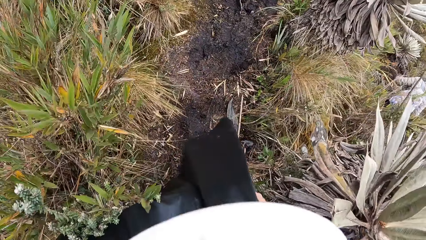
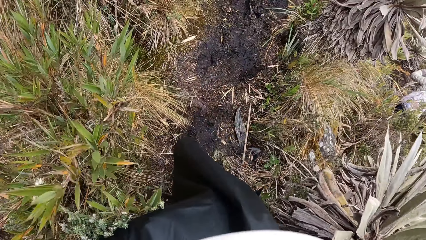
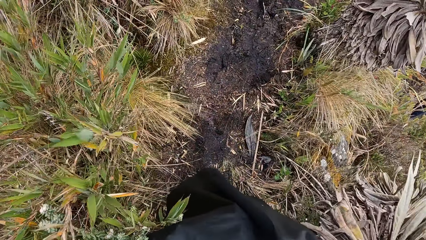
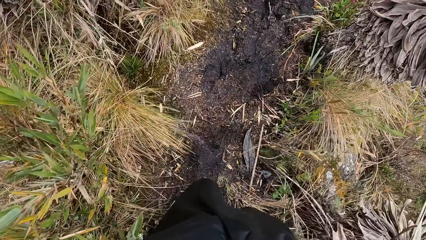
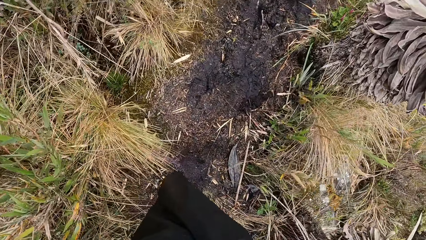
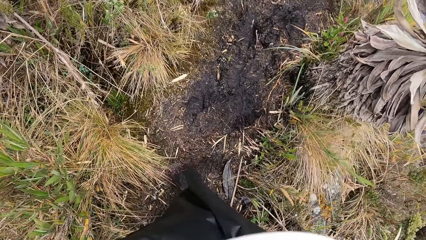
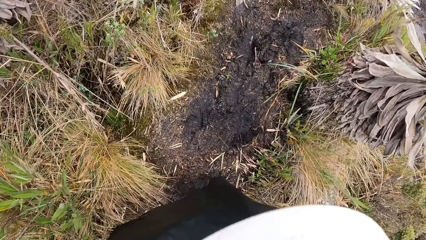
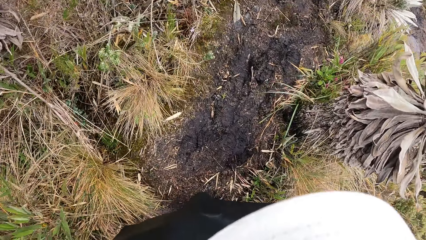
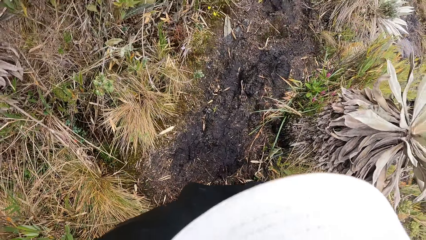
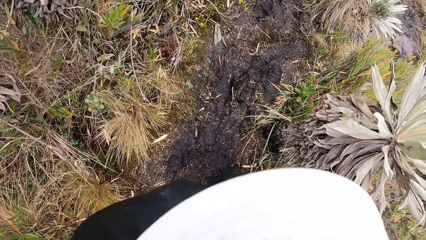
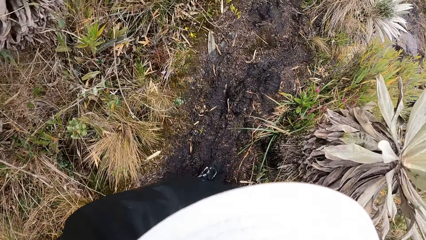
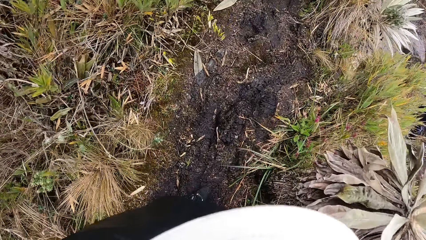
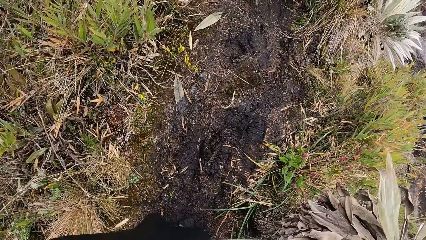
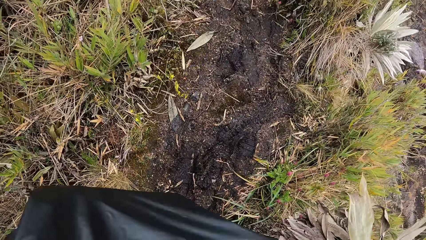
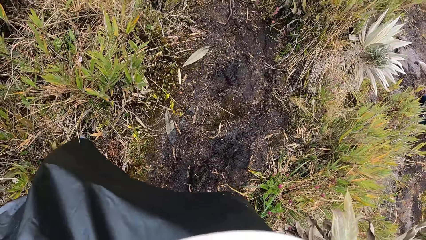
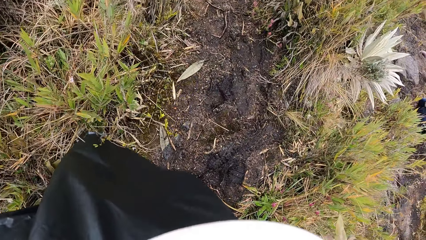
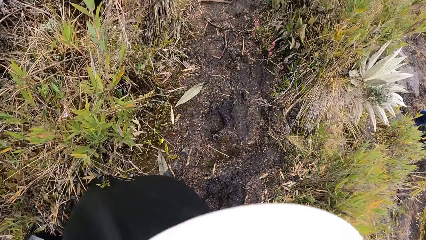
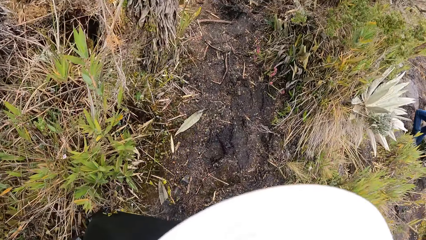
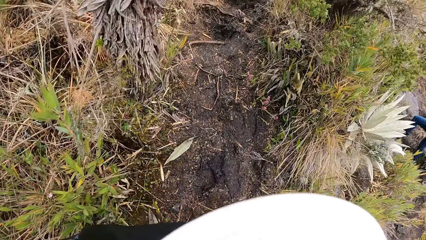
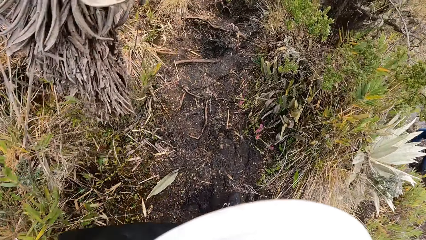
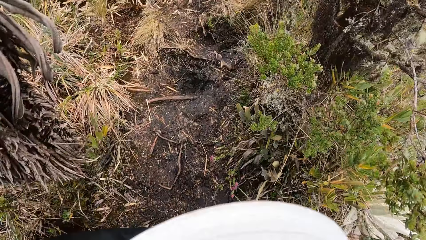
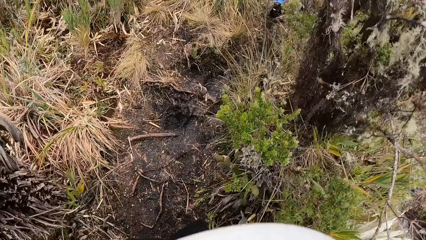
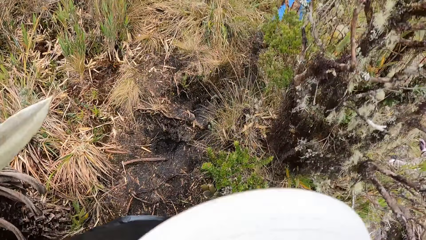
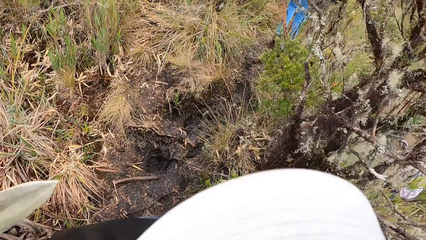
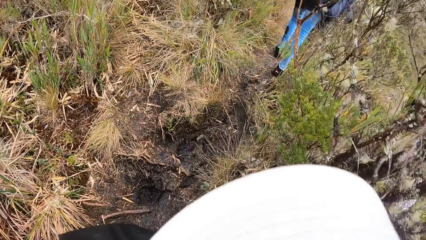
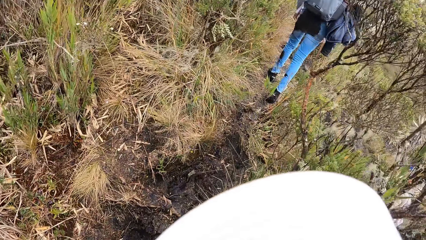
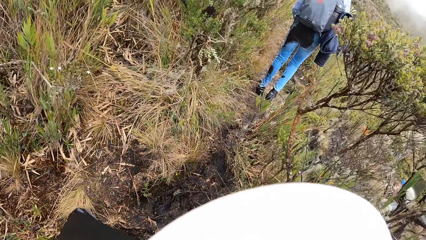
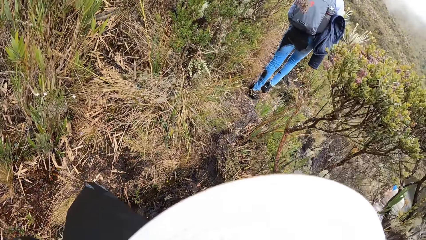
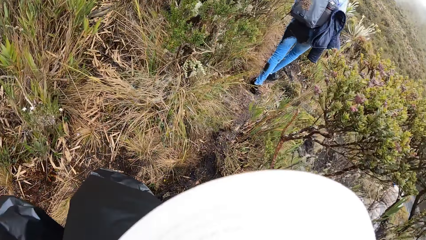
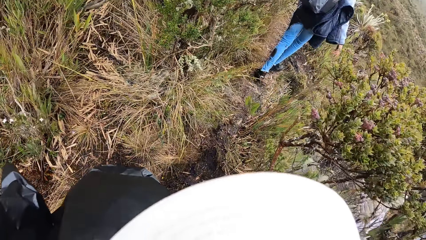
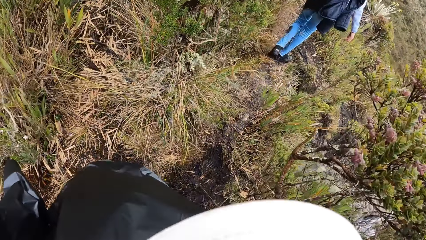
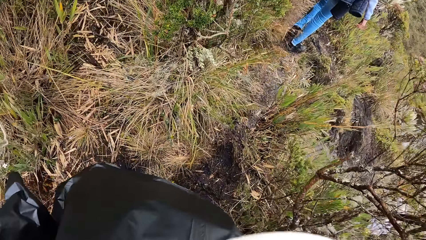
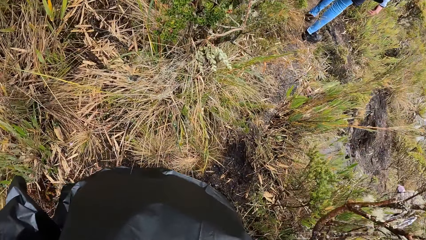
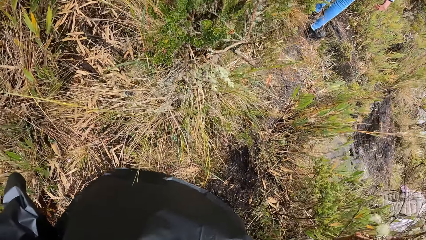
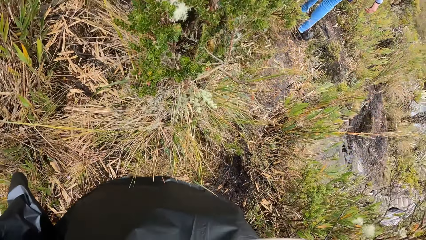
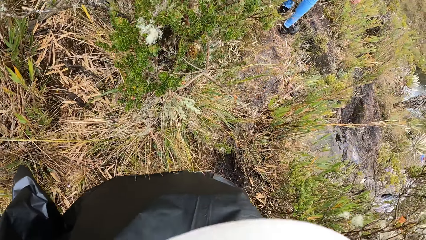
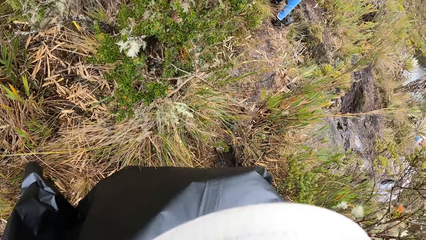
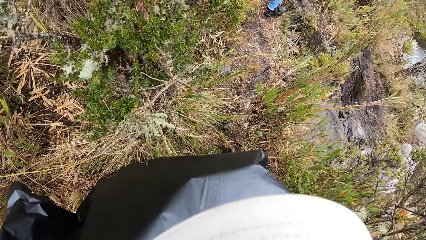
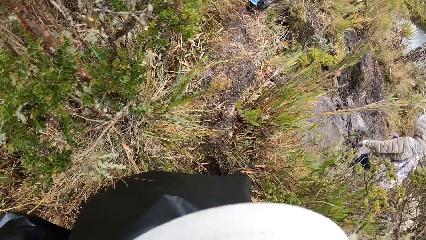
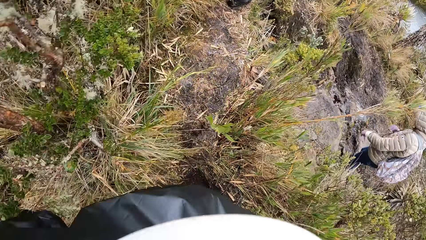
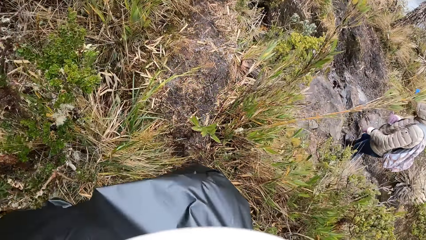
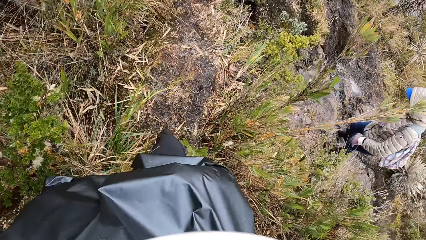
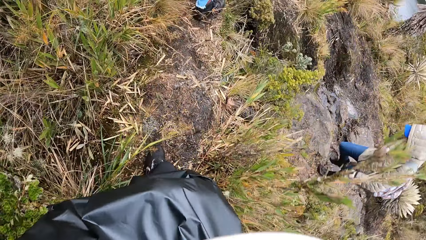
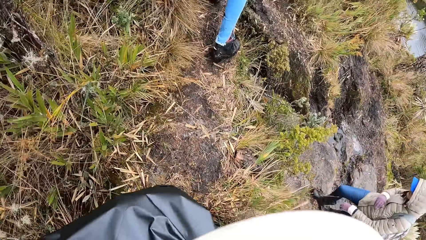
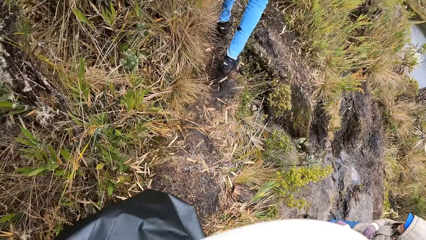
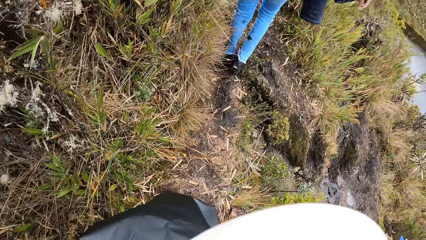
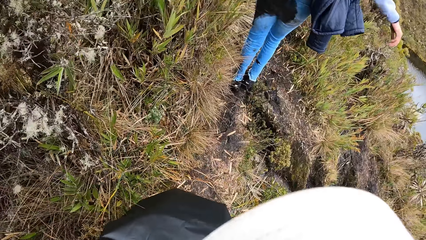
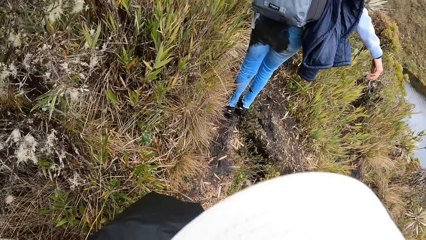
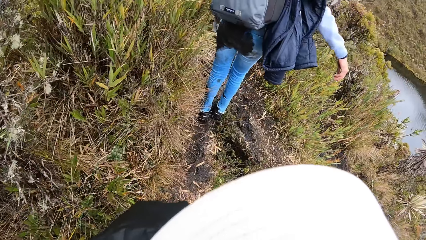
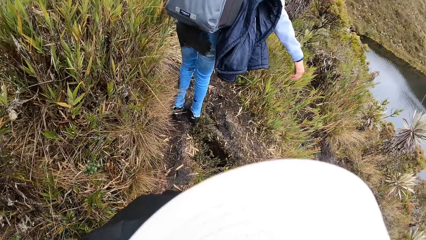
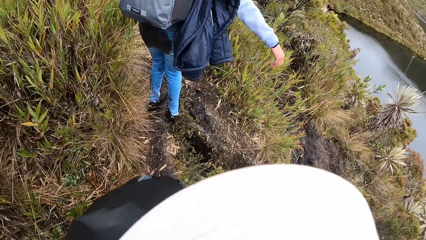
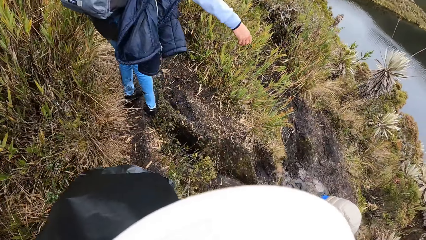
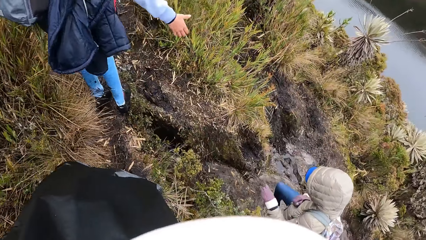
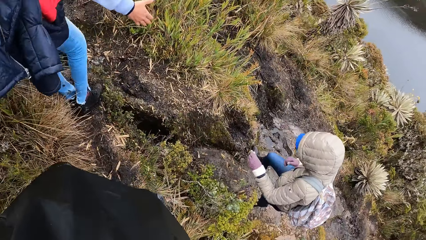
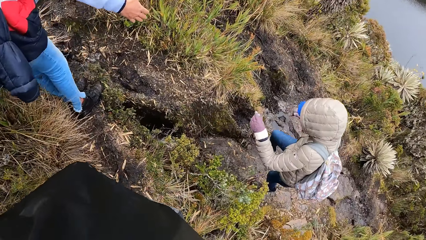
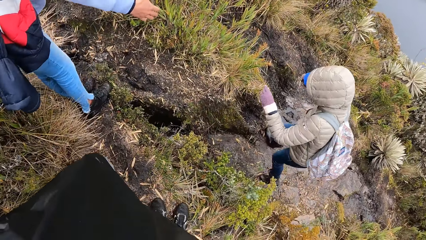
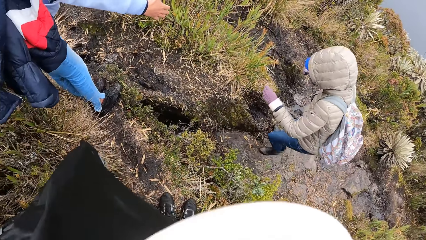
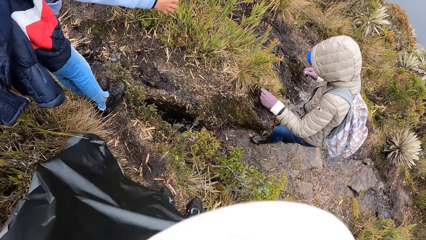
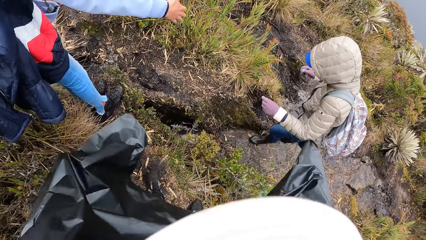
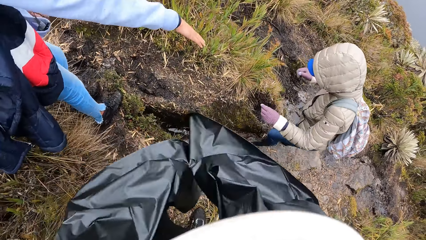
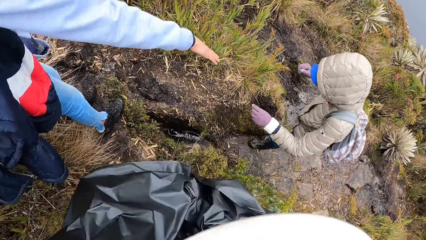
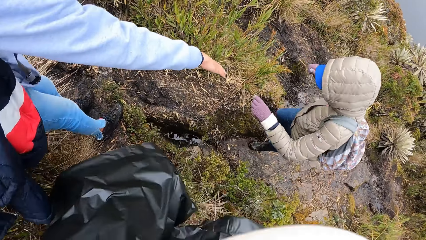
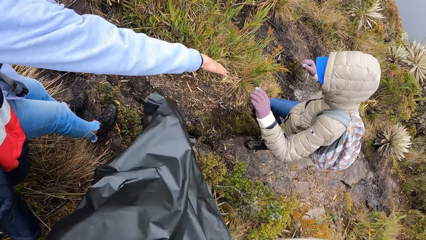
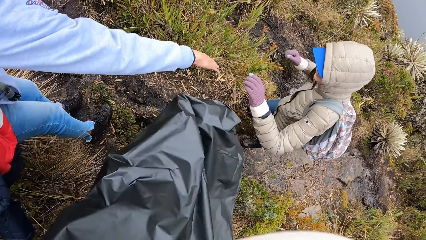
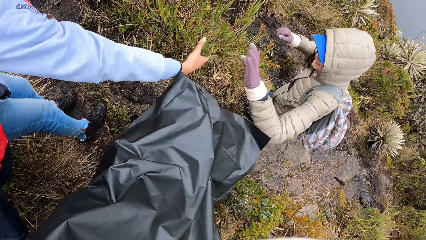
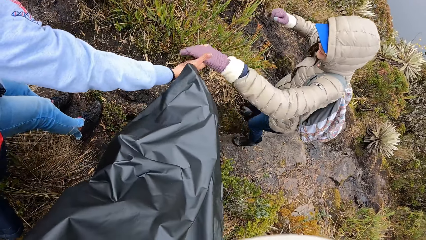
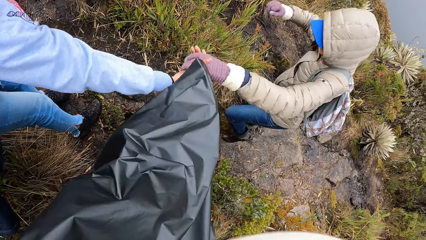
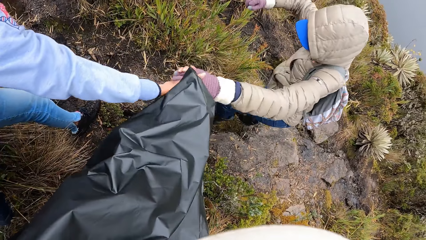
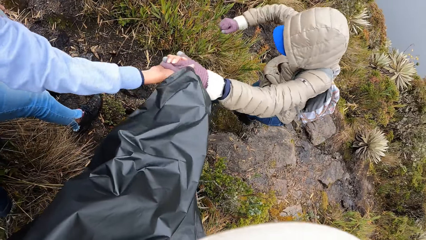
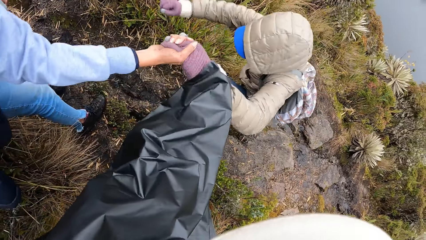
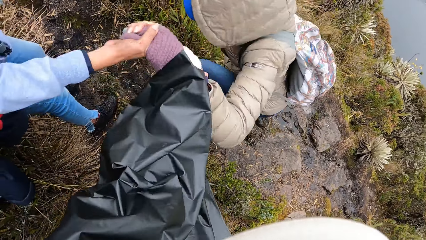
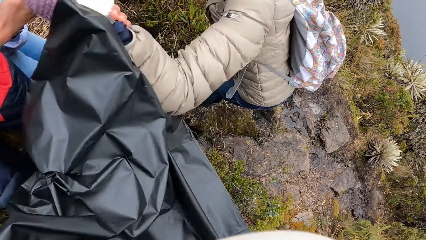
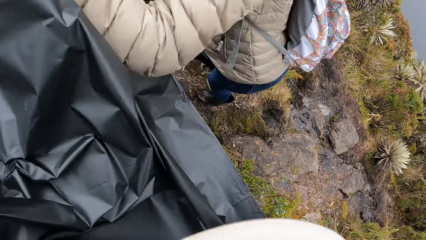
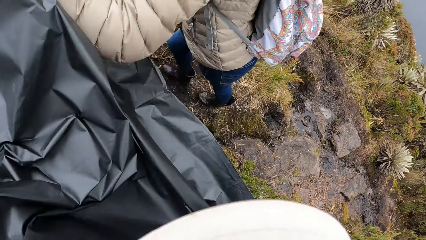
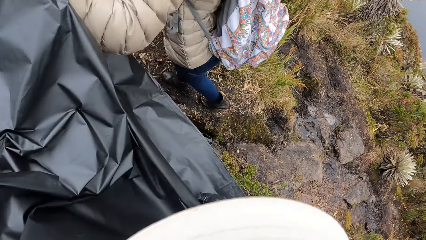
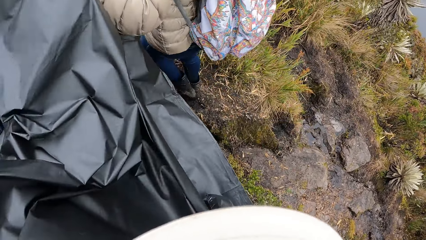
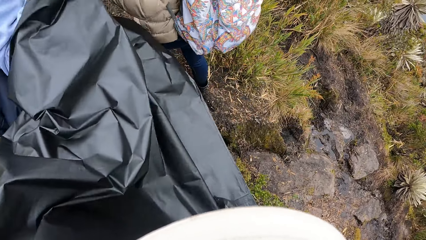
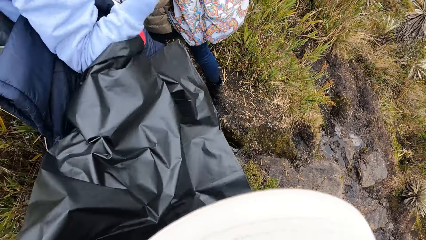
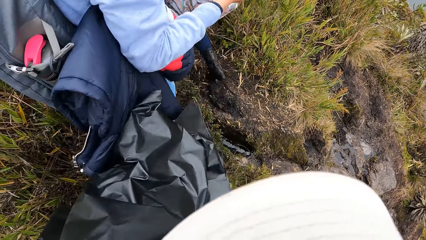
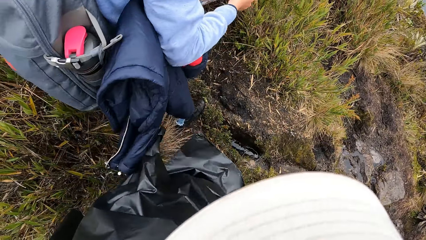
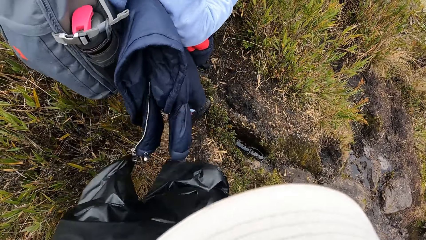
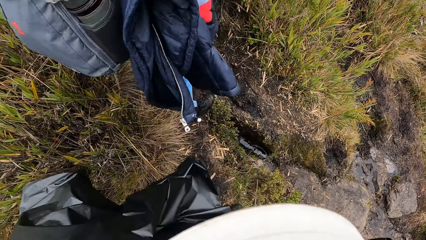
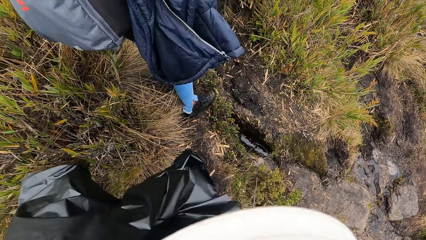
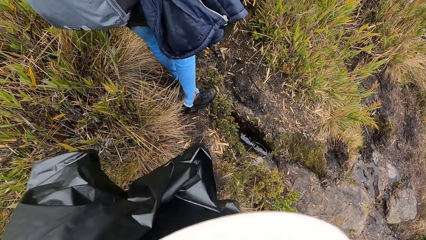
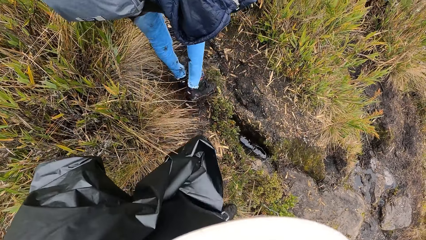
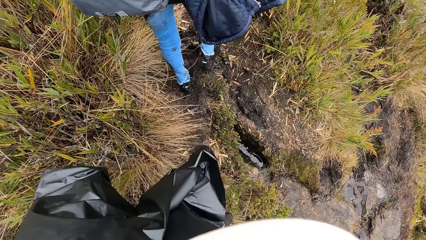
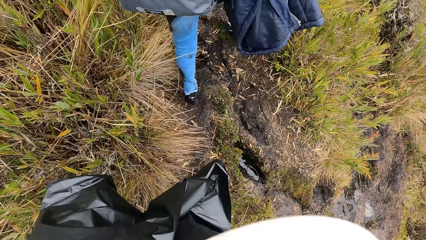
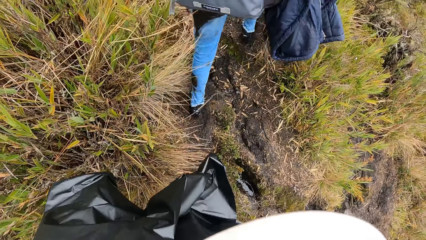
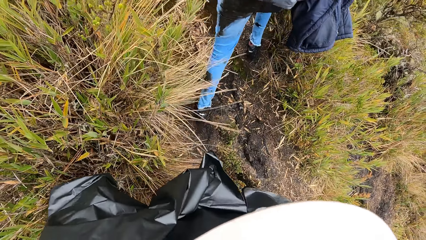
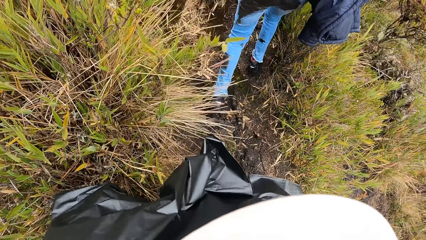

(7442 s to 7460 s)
The camera wearer hikes. She looks around. The woman pulls up another woman on the muddy mountain trail with her right hand. The camera wearer pulls up the other woman on the muddy mountain trail with her left hand. She holds the other woman's hand. The other woman walks on the muddy mountain trail.
